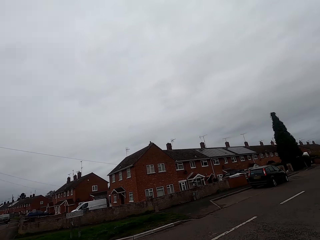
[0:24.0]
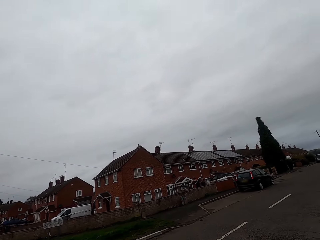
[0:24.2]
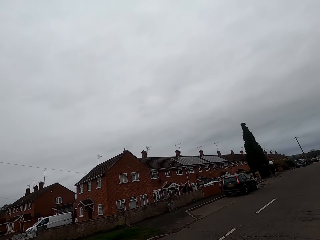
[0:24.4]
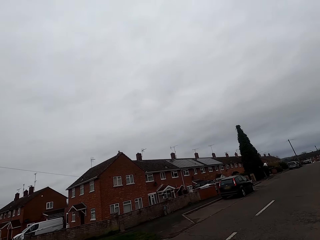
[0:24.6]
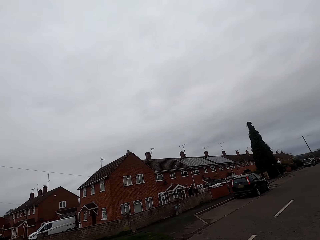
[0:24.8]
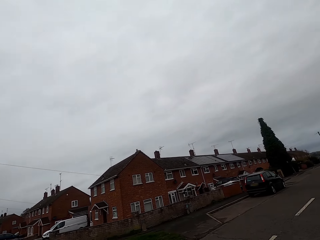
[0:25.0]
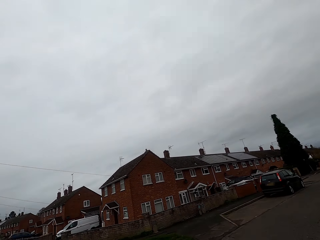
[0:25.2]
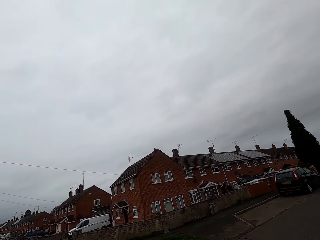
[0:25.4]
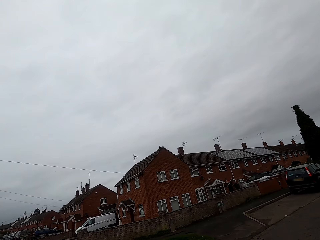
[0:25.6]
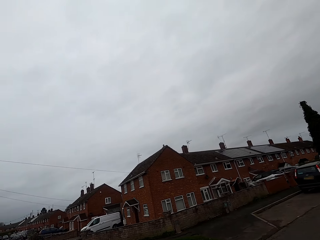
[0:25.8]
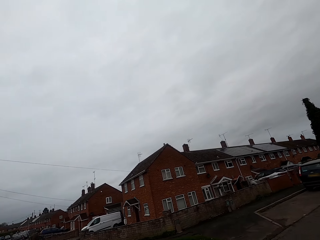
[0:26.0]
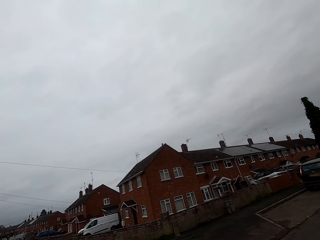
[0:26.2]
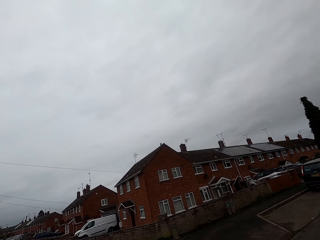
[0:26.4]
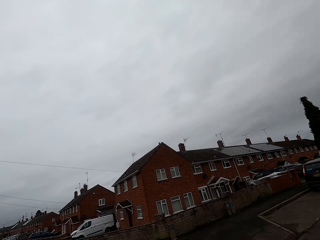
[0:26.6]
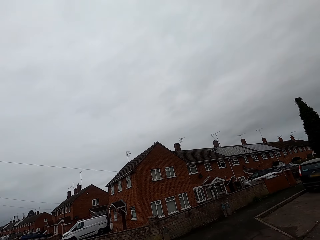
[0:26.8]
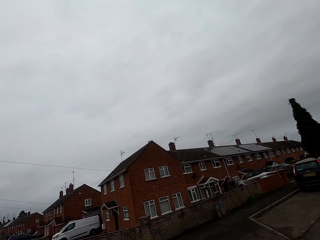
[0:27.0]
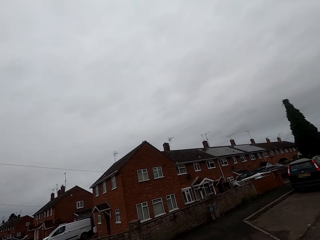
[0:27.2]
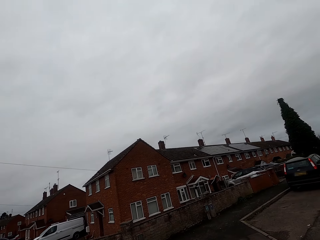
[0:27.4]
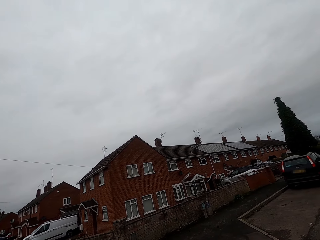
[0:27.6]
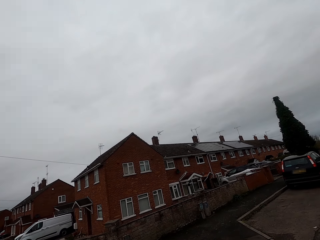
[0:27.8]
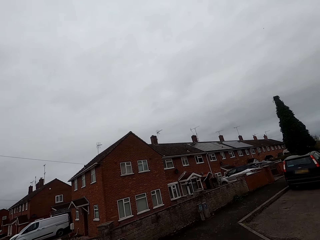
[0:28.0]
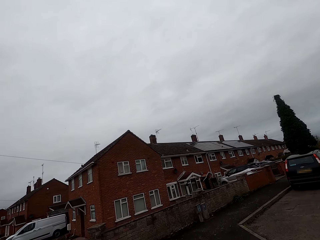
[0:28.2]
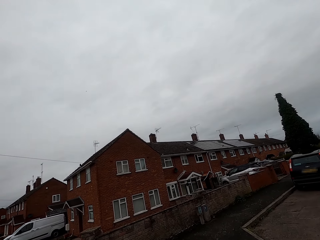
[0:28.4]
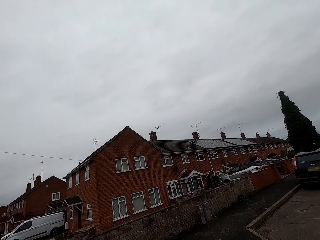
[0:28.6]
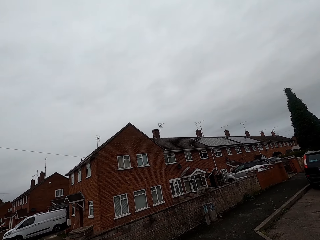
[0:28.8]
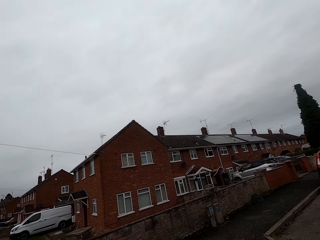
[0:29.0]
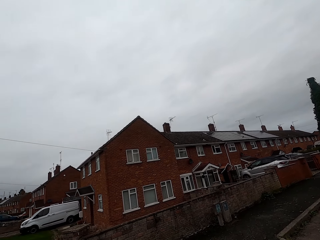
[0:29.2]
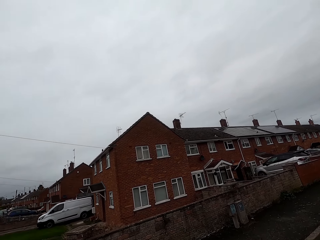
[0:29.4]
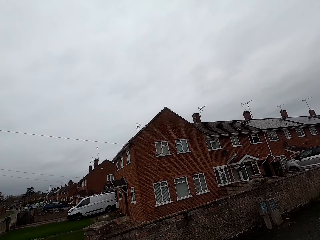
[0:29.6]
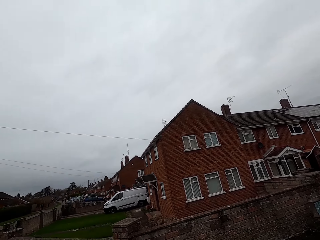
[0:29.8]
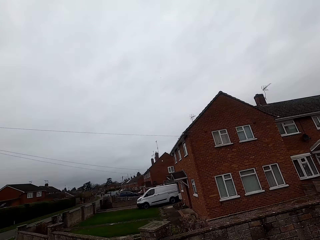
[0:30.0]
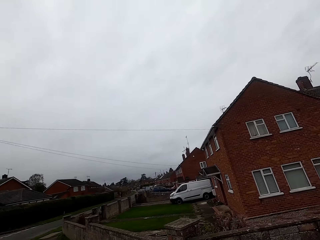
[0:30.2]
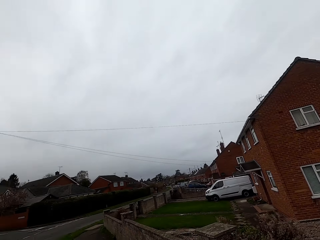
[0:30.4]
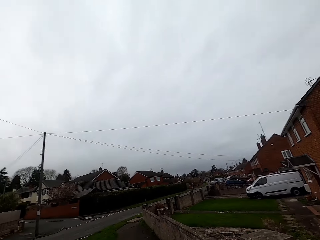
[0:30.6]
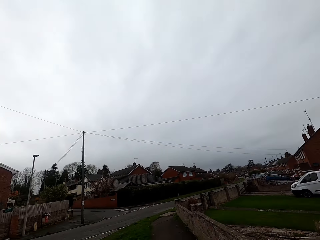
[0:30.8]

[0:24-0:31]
The camera wearer crosses the road.

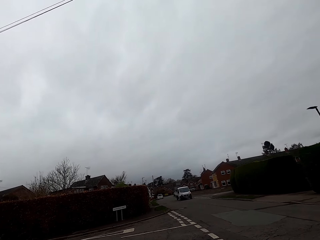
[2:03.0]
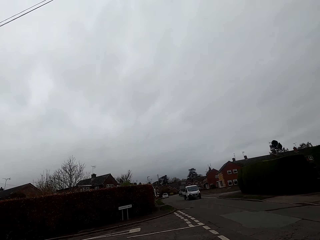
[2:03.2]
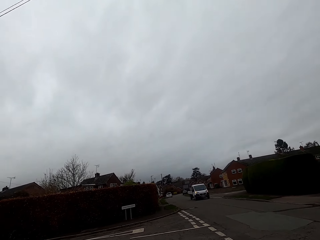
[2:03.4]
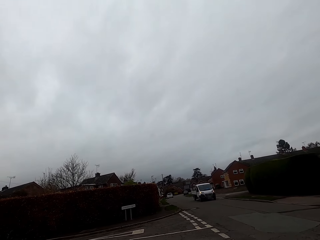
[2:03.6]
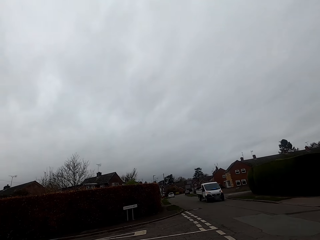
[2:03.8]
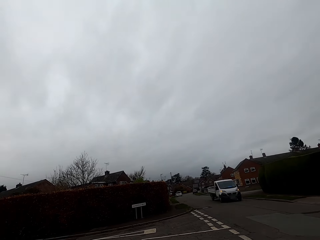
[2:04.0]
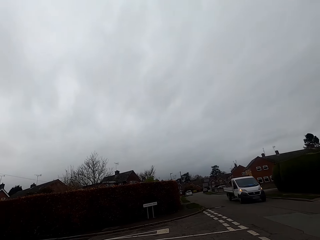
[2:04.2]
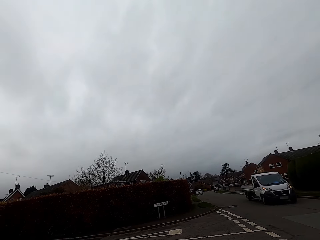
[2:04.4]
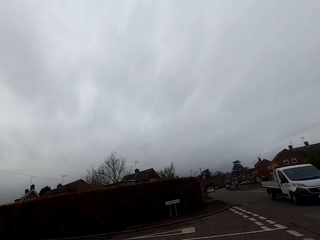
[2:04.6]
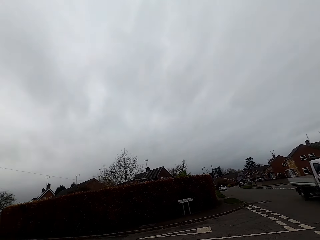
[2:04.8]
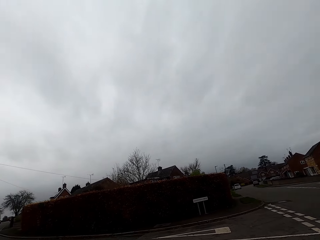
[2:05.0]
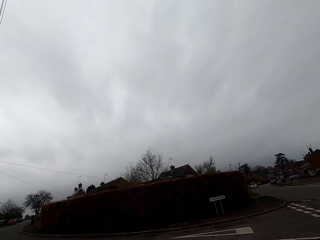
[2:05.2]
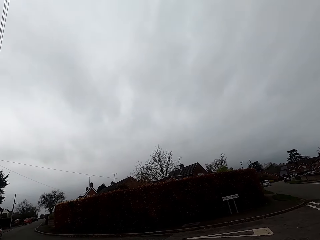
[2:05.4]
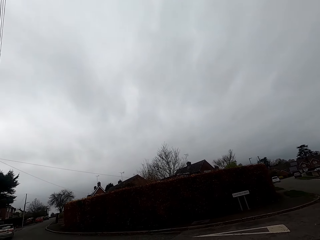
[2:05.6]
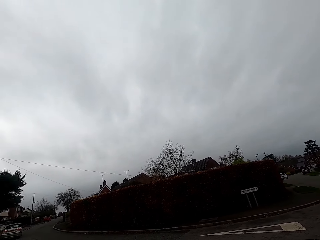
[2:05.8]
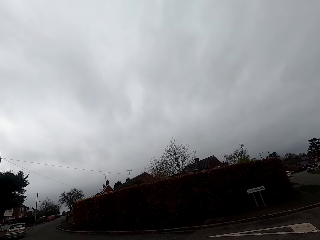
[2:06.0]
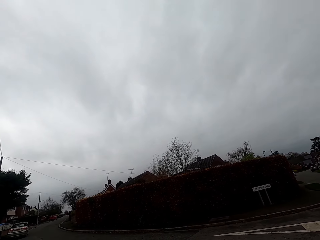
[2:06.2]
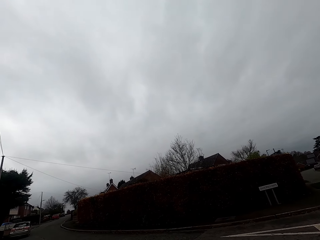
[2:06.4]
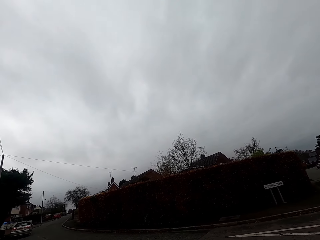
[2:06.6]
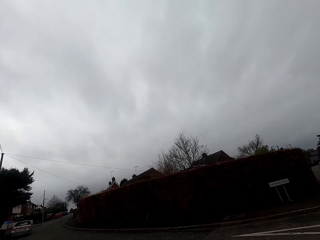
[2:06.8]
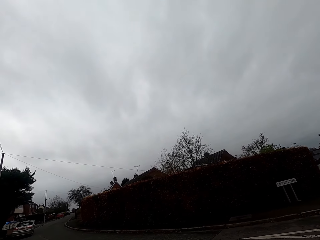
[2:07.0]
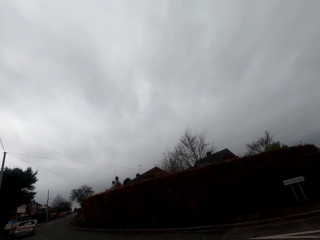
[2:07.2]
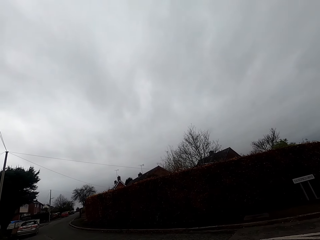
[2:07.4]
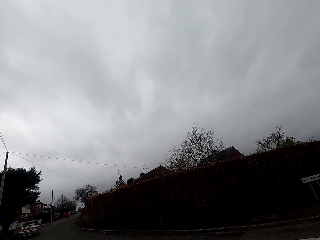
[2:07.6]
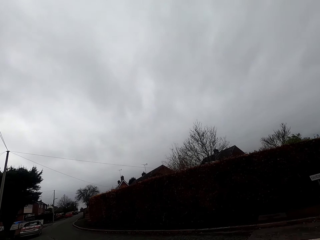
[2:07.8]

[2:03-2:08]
The camera wearer crosses the road.
